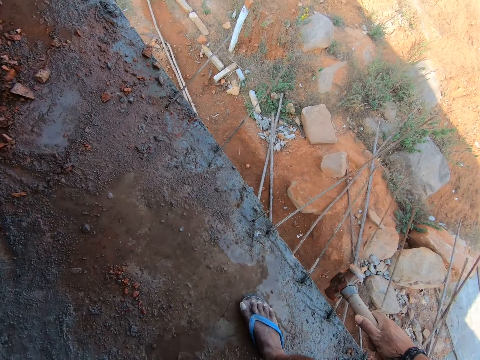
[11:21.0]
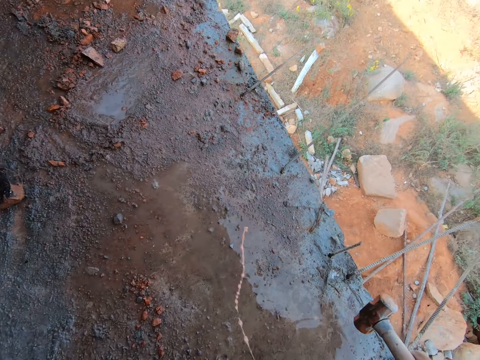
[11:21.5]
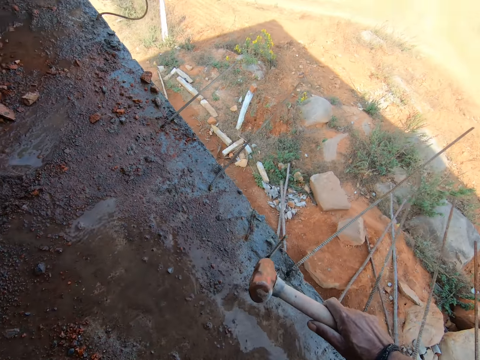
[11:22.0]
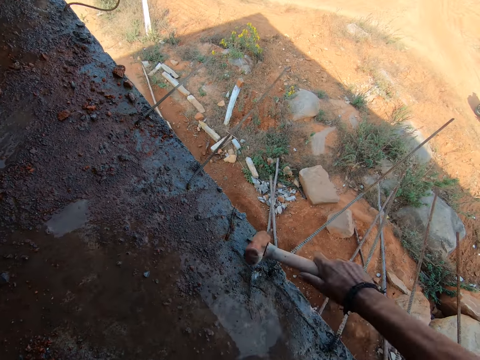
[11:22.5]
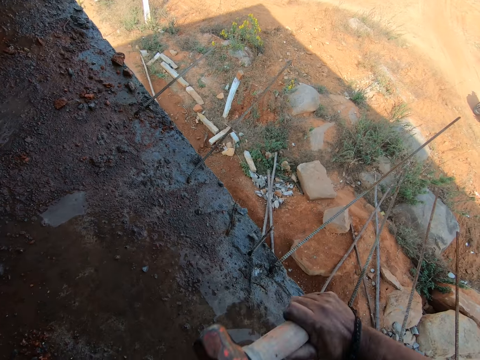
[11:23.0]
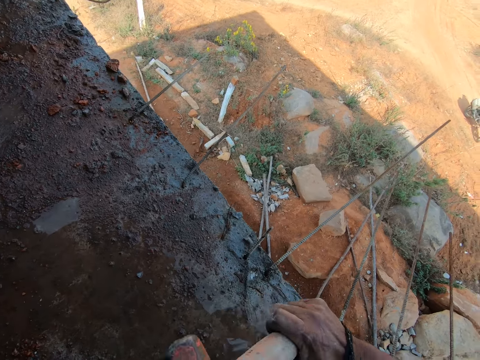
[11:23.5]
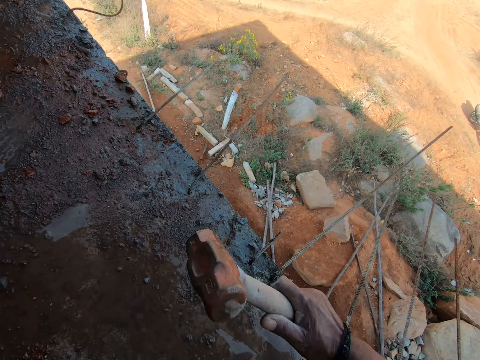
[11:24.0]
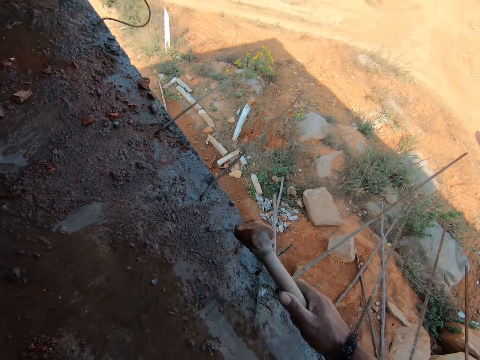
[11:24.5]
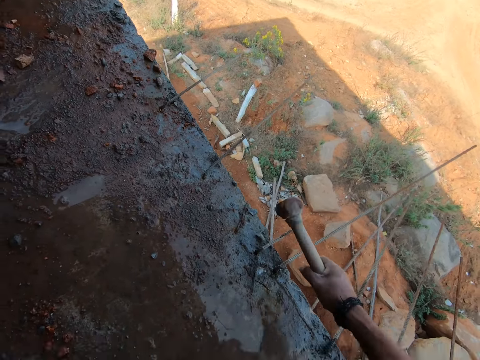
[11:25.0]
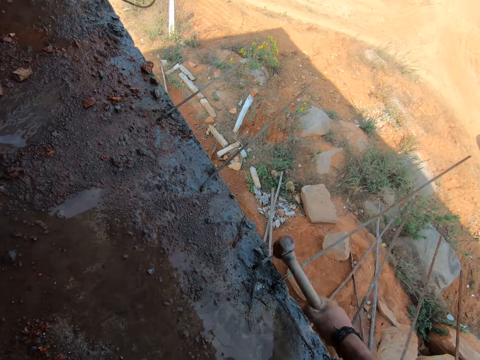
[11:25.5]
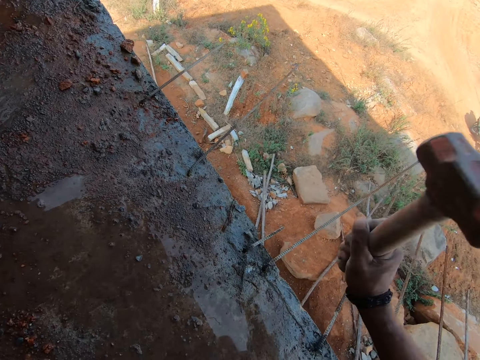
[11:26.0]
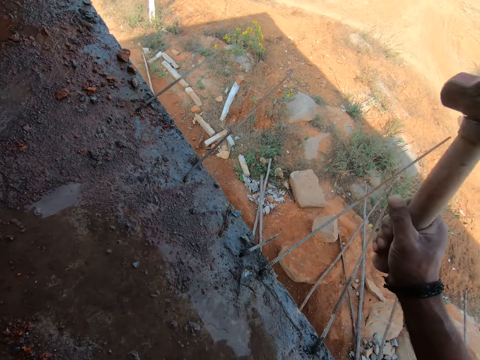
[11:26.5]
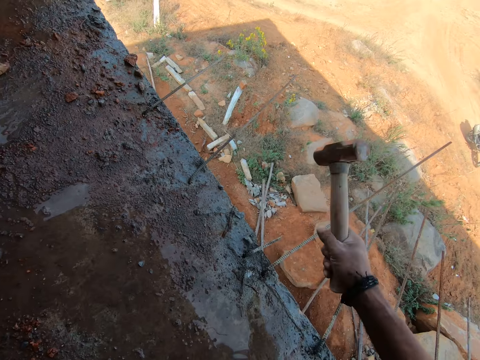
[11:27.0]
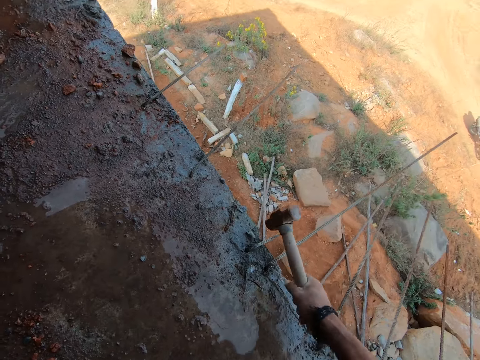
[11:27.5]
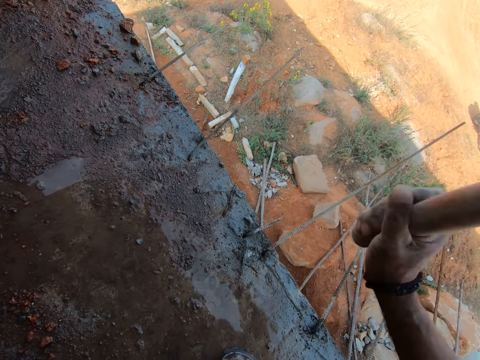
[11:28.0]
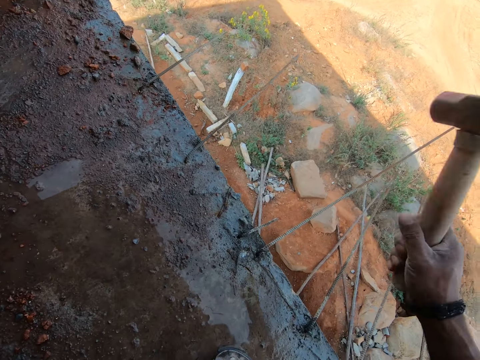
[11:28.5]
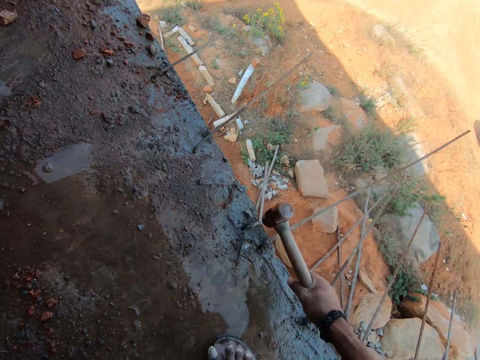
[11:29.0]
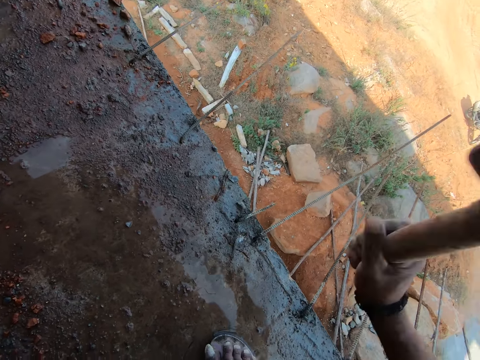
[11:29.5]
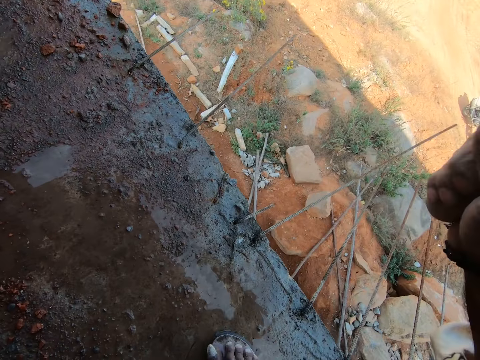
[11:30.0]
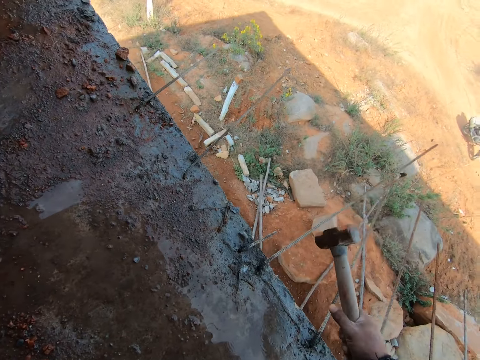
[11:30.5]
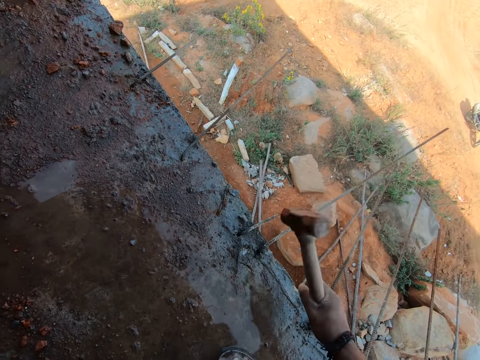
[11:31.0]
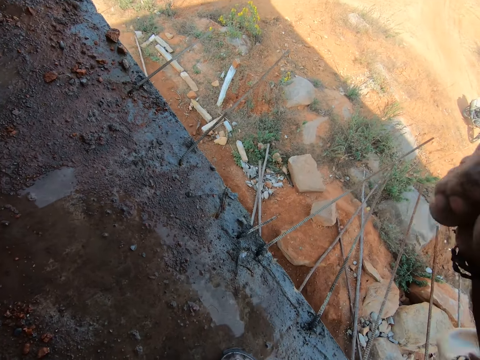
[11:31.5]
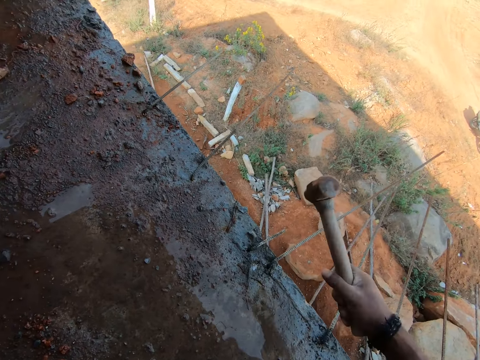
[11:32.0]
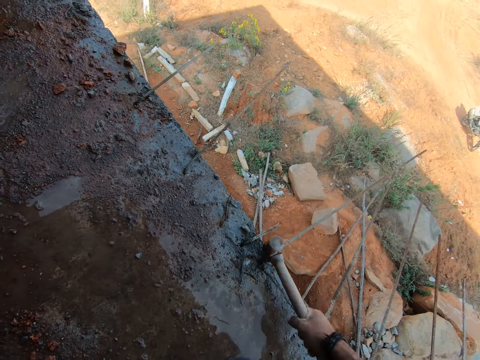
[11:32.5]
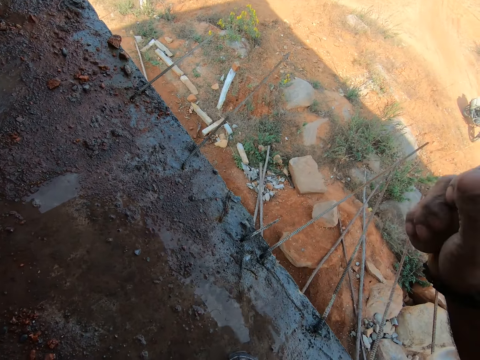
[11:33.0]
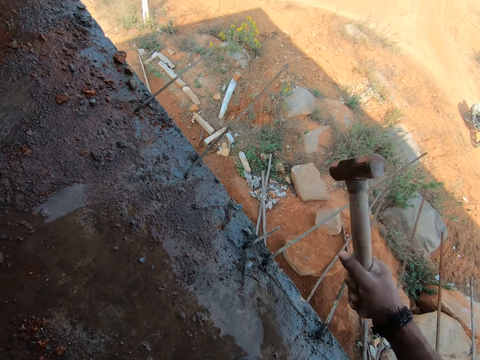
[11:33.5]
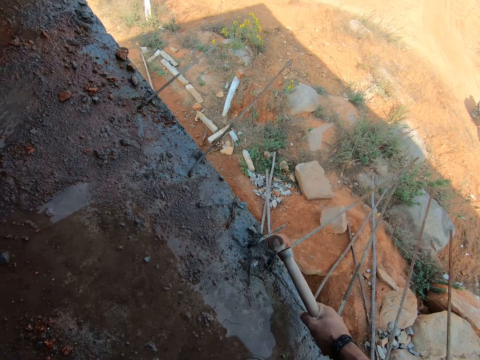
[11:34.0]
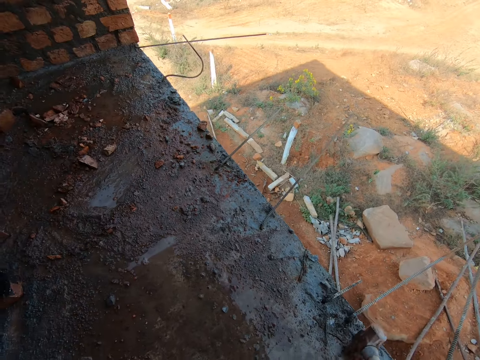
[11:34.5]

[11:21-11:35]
The camera wearer hits the metal rod or steel rod with a hammer. They hit on the steel rod.

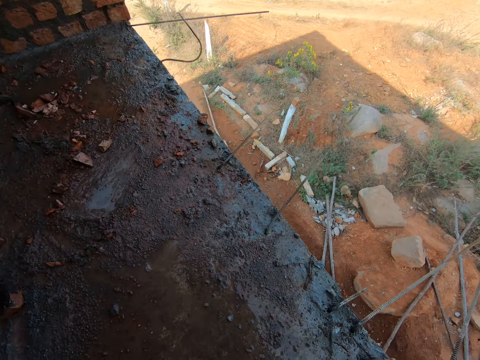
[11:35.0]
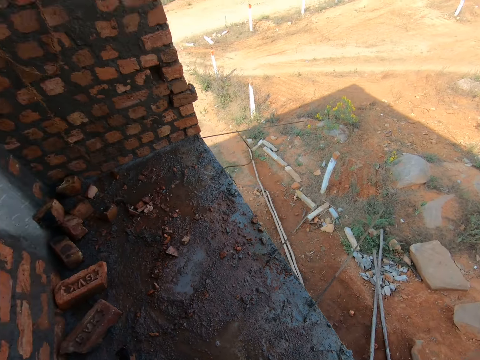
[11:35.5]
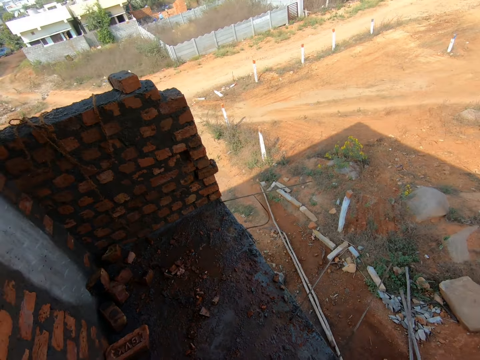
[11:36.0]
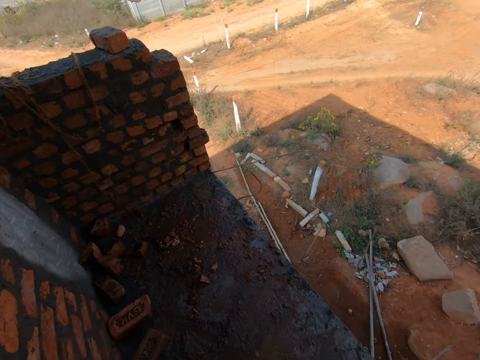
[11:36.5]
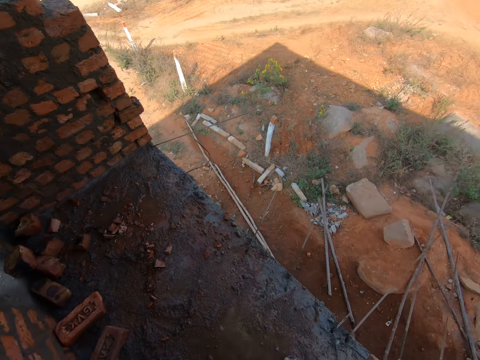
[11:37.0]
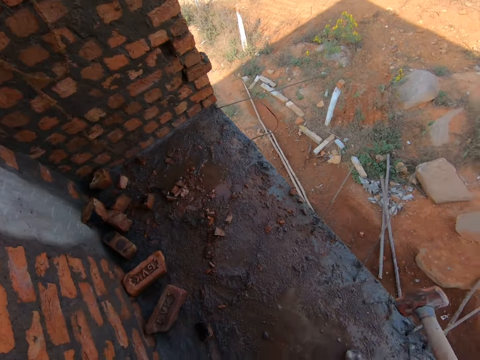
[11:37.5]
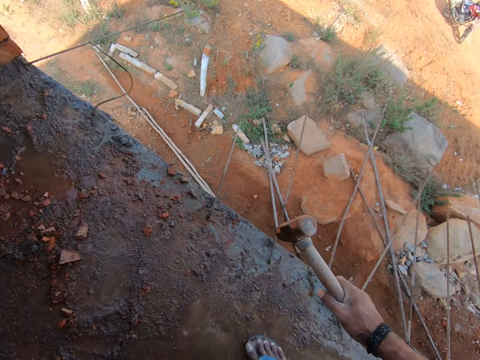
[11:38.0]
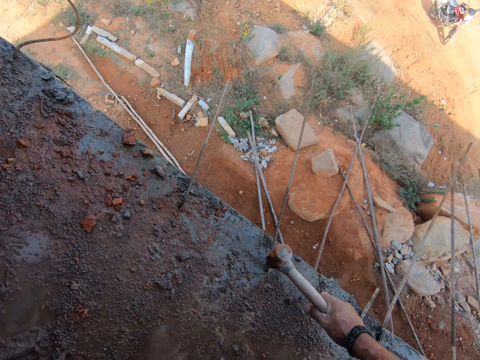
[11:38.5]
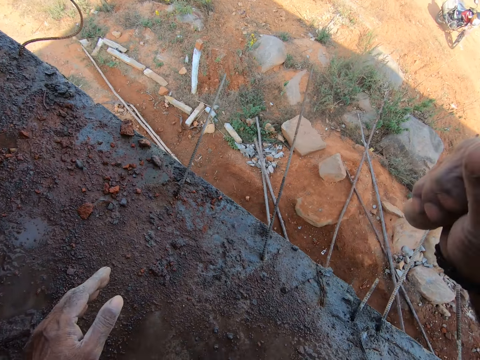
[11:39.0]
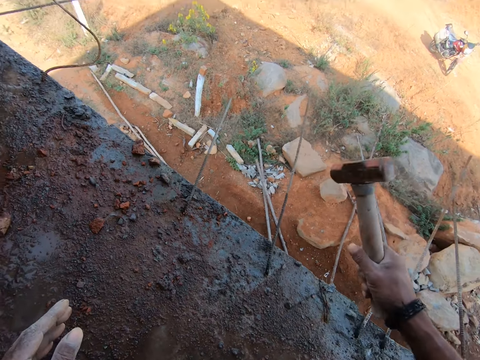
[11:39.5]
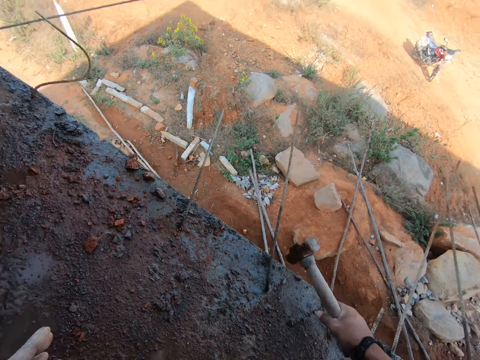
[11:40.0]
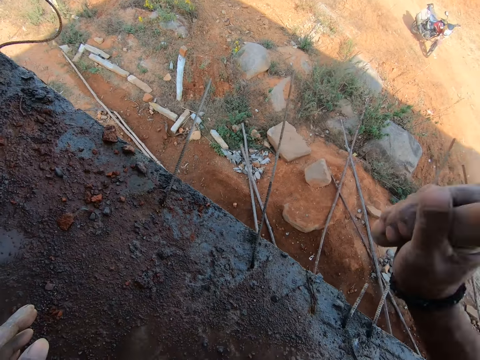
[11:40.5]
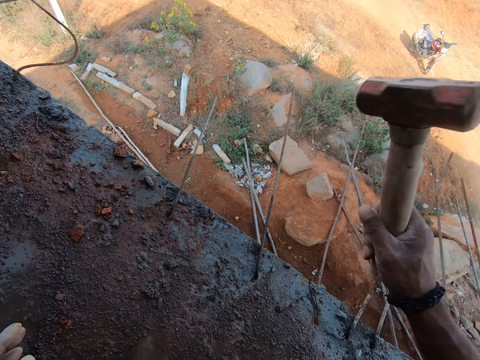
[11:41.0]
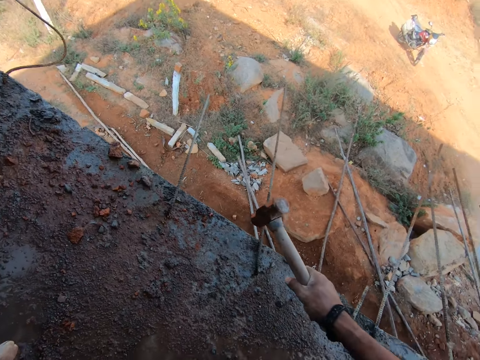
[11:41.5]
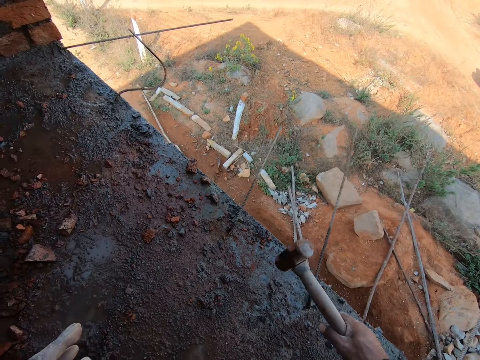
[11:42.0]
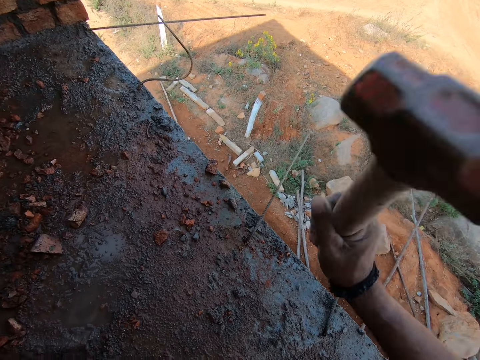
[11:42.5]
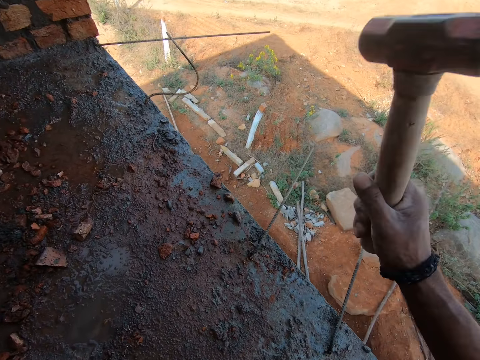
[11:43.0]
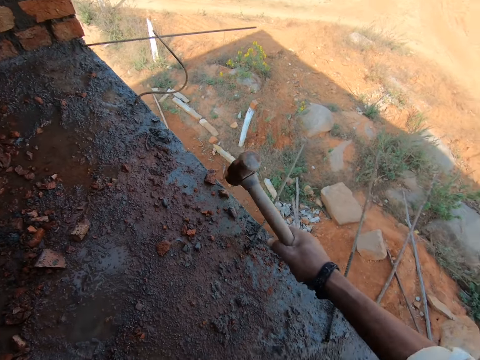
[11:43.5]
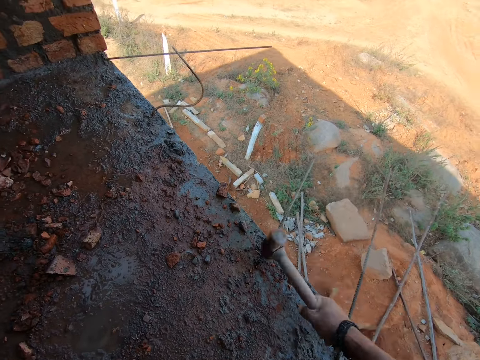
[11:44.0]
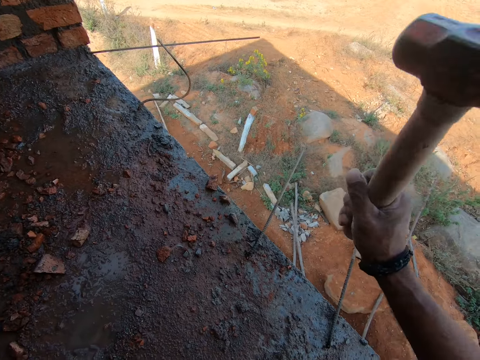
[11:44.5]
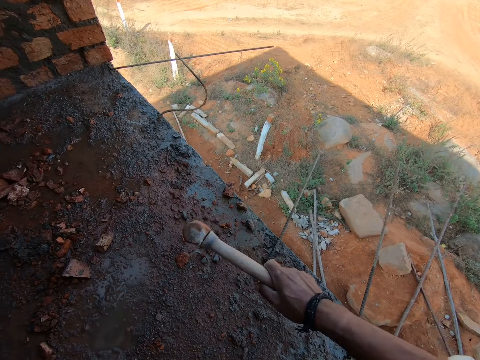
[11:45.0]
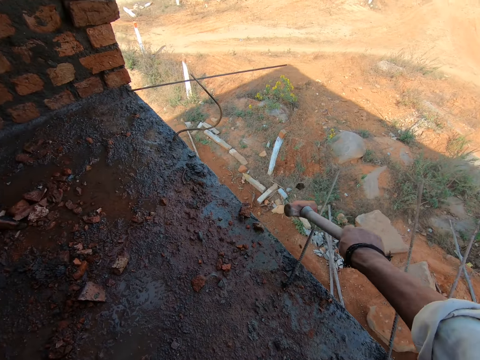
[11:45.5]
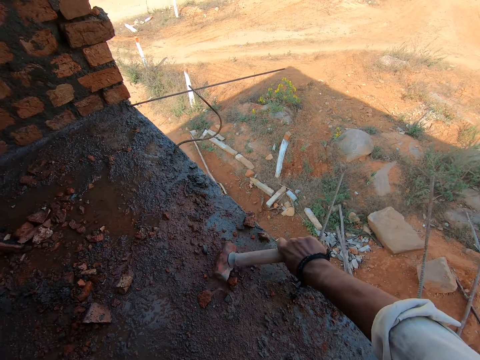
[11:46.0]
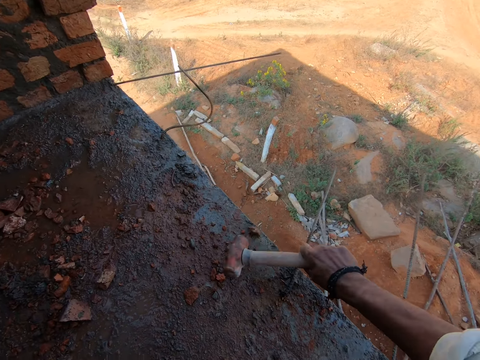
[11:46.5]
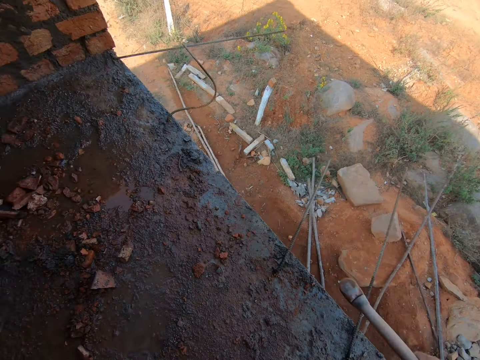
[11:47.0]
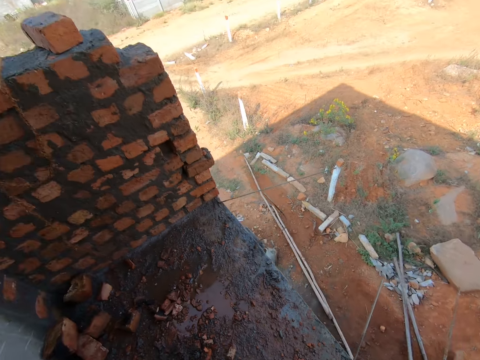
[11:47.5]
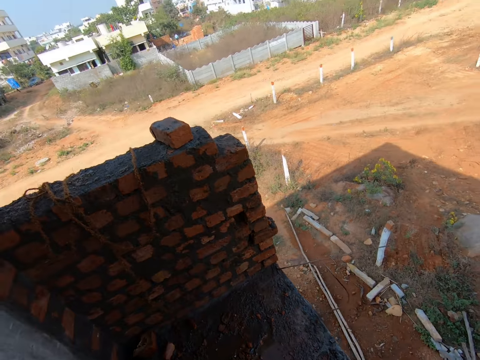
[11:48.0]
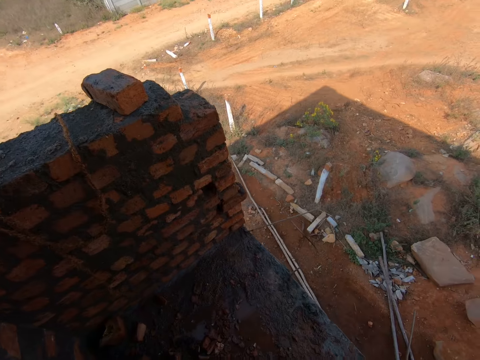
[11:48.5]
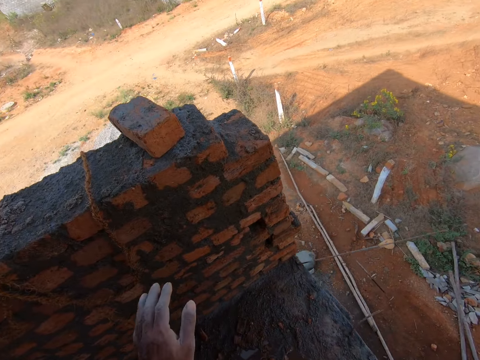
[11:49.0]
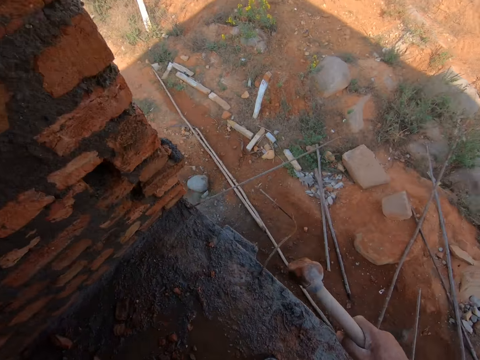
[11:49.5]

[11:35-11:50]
The camera wearer moves forward. They hit on a steel rod. They hit on the steel rod again. They hit stones with the mallet. They move forward.
